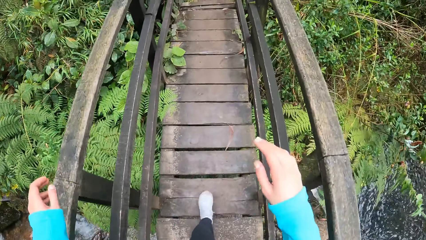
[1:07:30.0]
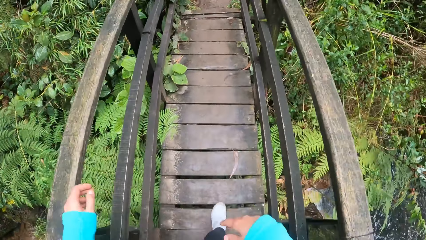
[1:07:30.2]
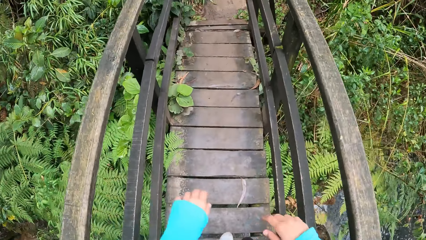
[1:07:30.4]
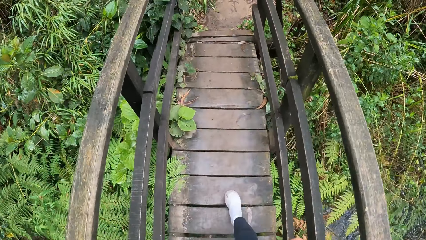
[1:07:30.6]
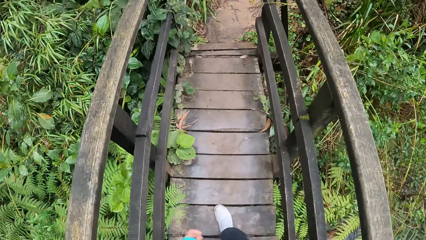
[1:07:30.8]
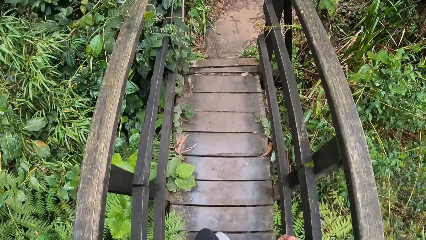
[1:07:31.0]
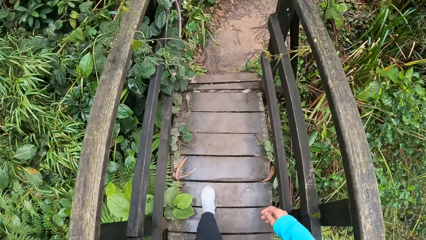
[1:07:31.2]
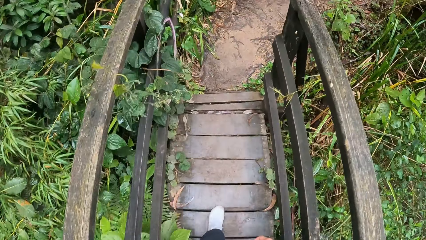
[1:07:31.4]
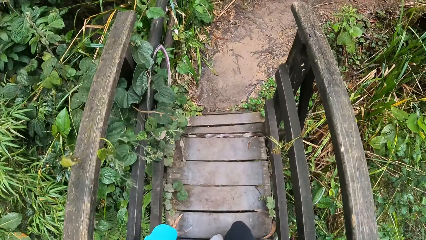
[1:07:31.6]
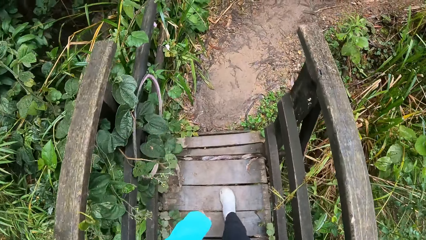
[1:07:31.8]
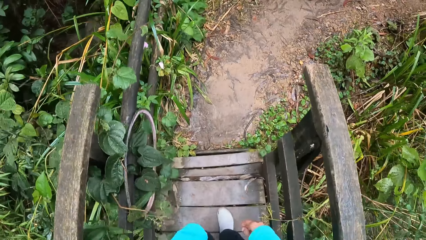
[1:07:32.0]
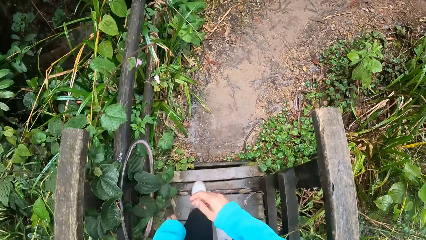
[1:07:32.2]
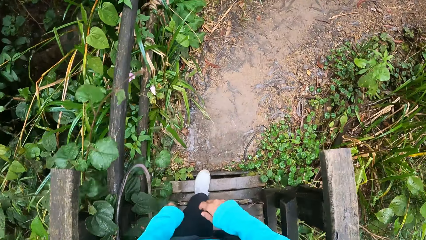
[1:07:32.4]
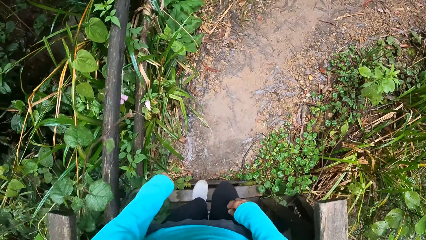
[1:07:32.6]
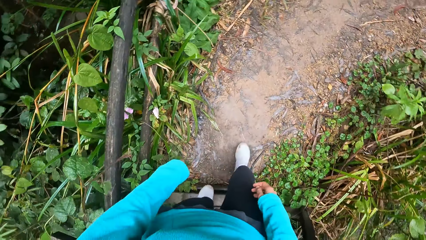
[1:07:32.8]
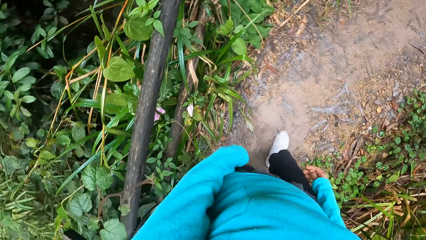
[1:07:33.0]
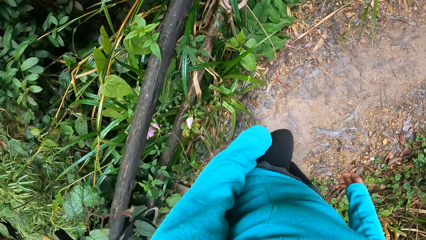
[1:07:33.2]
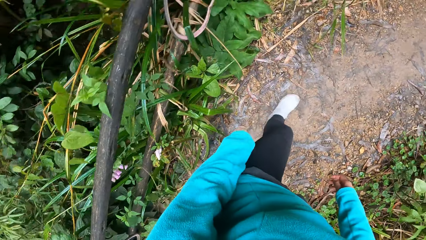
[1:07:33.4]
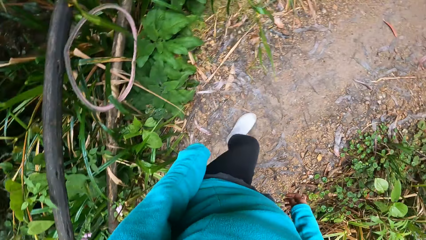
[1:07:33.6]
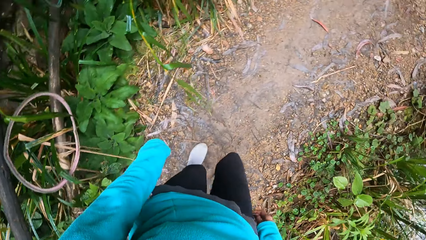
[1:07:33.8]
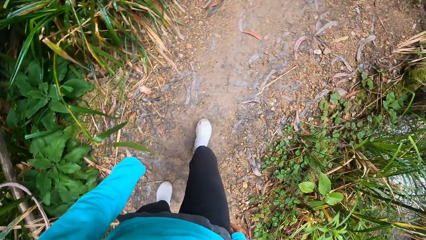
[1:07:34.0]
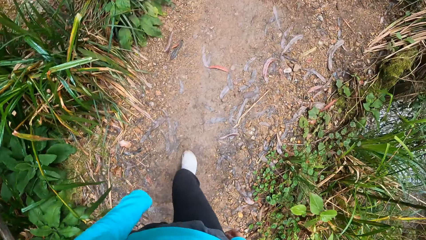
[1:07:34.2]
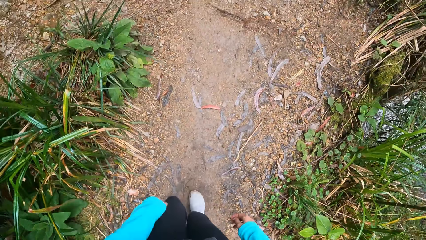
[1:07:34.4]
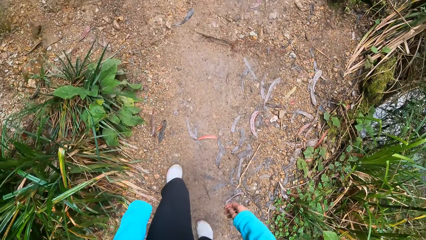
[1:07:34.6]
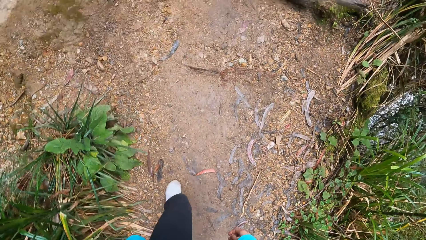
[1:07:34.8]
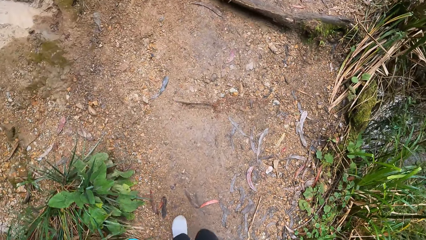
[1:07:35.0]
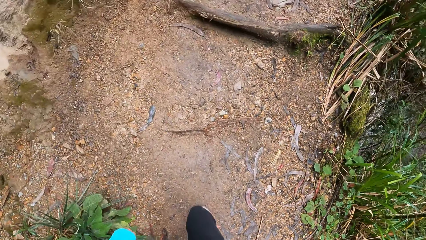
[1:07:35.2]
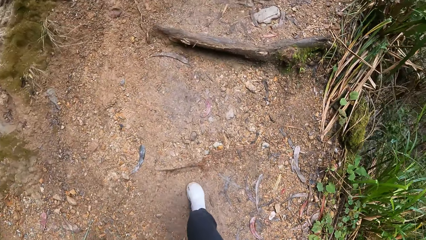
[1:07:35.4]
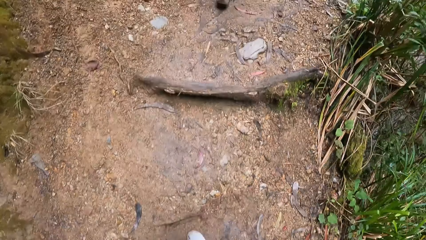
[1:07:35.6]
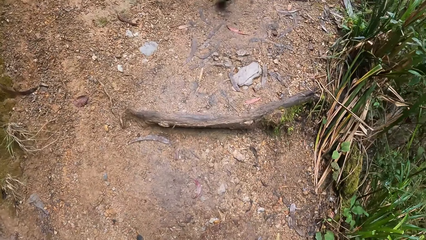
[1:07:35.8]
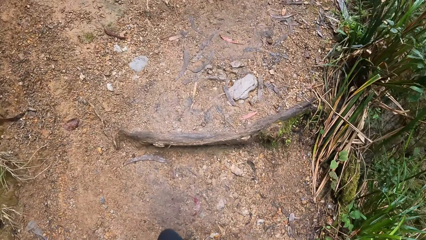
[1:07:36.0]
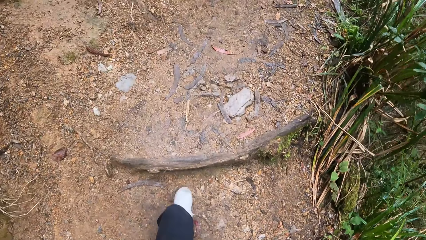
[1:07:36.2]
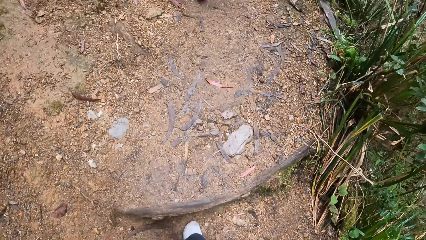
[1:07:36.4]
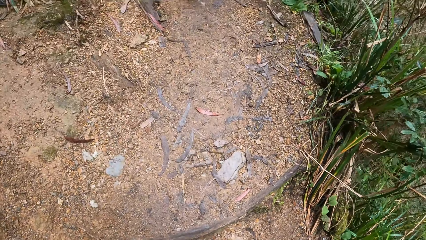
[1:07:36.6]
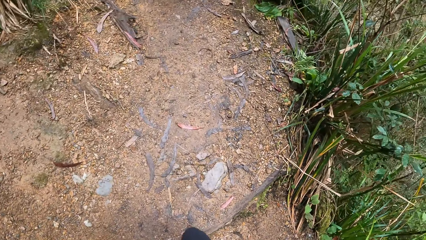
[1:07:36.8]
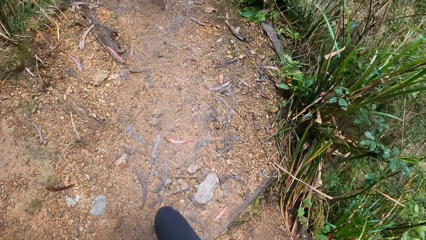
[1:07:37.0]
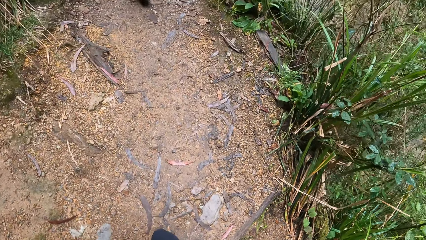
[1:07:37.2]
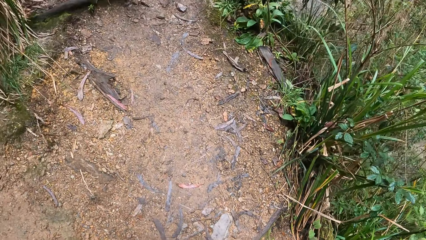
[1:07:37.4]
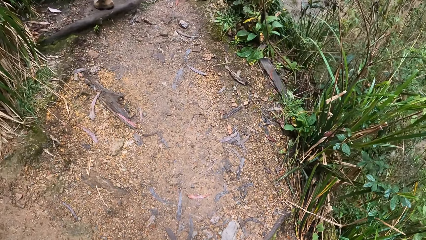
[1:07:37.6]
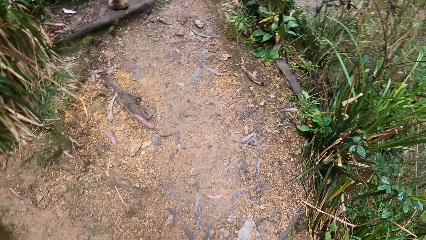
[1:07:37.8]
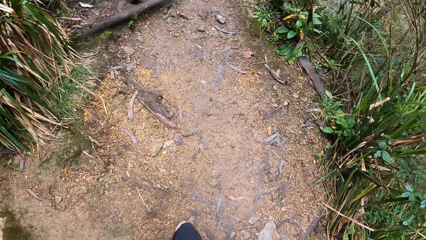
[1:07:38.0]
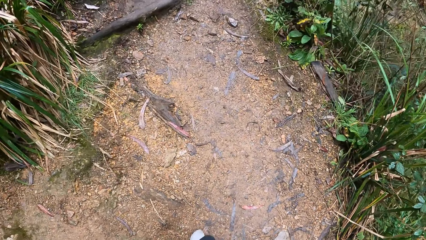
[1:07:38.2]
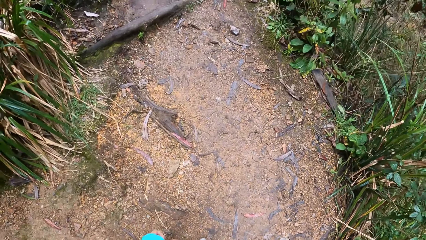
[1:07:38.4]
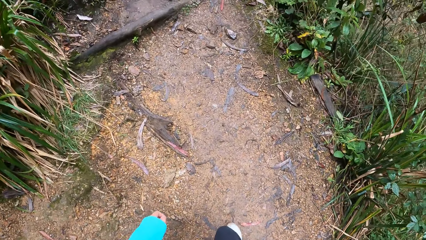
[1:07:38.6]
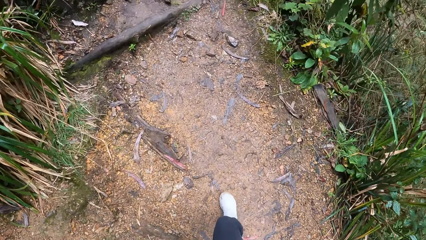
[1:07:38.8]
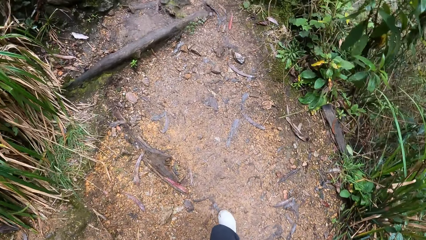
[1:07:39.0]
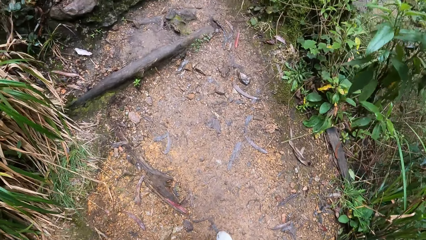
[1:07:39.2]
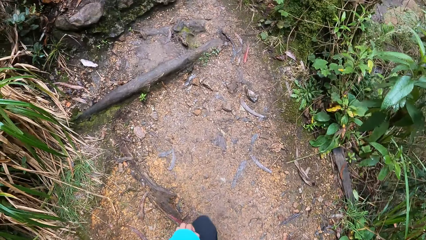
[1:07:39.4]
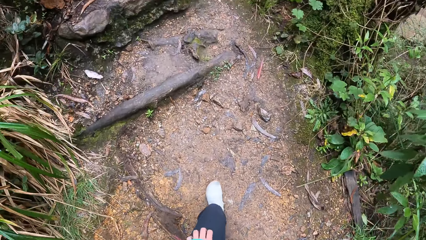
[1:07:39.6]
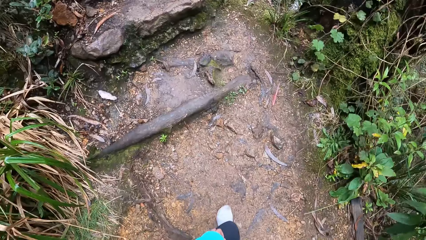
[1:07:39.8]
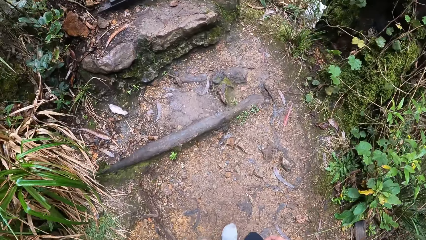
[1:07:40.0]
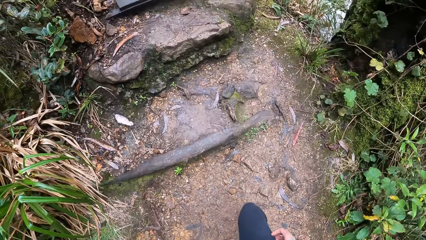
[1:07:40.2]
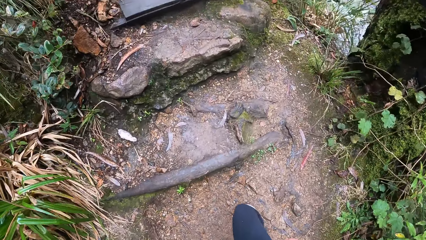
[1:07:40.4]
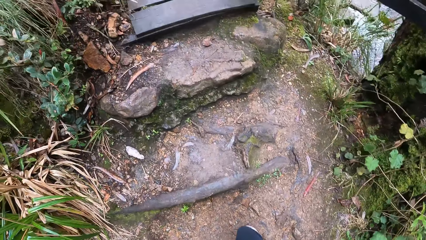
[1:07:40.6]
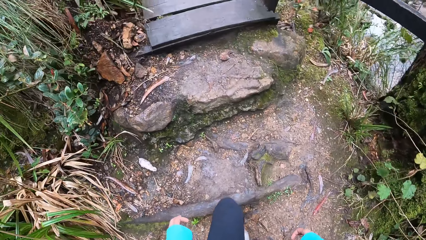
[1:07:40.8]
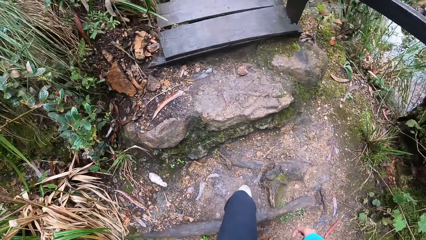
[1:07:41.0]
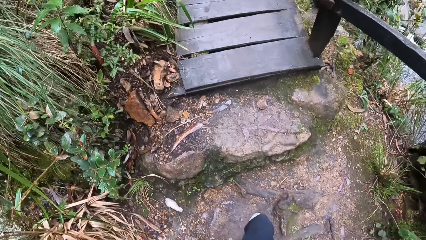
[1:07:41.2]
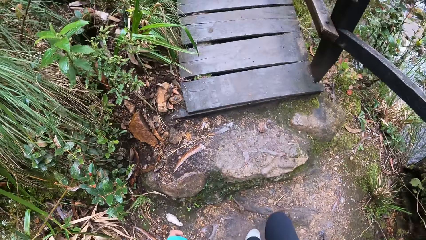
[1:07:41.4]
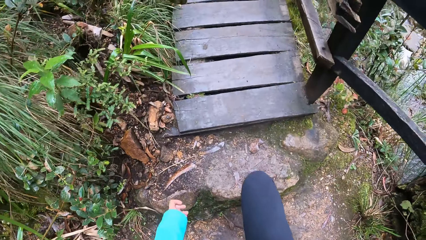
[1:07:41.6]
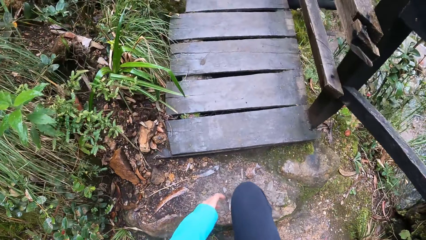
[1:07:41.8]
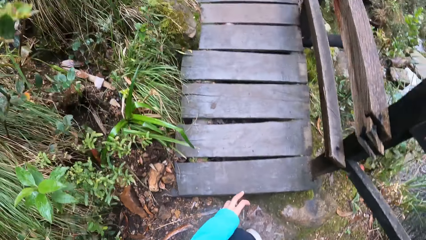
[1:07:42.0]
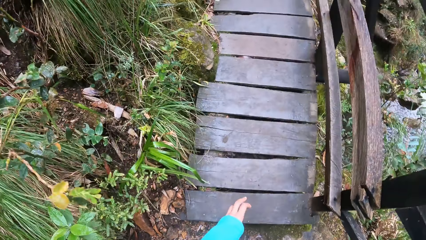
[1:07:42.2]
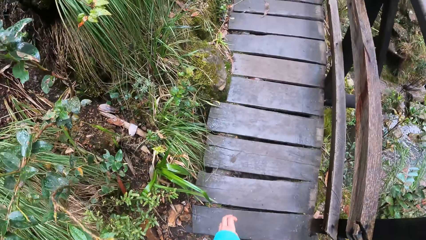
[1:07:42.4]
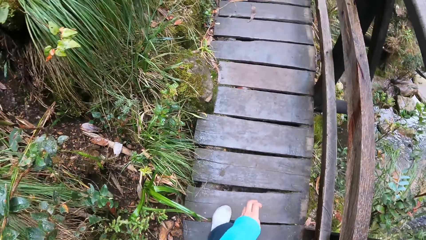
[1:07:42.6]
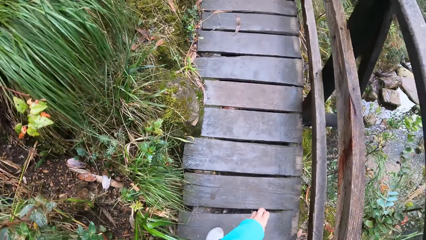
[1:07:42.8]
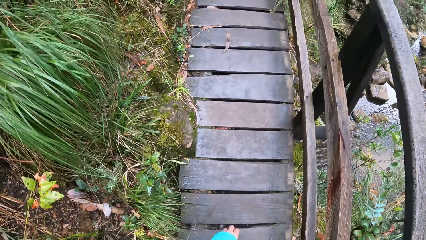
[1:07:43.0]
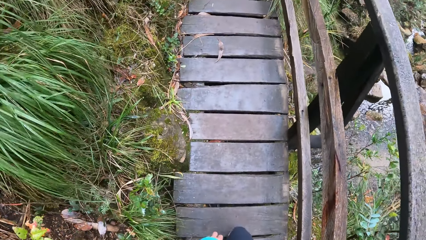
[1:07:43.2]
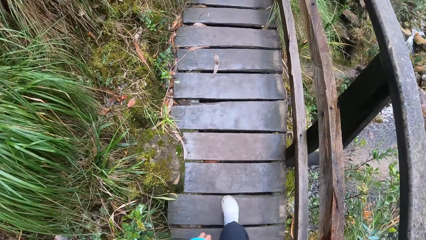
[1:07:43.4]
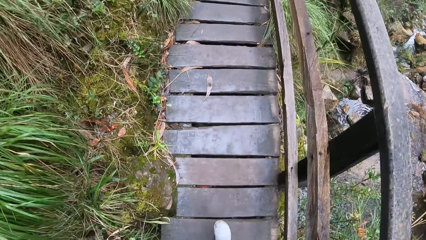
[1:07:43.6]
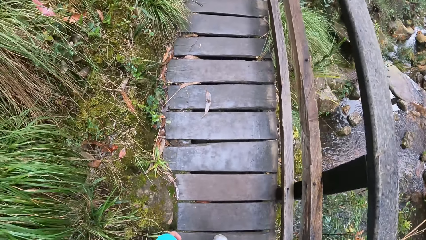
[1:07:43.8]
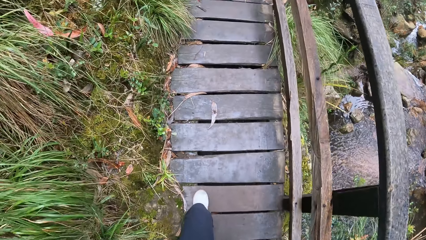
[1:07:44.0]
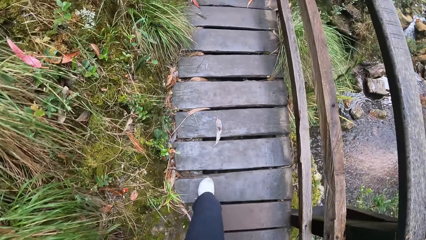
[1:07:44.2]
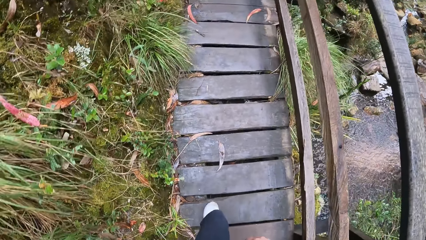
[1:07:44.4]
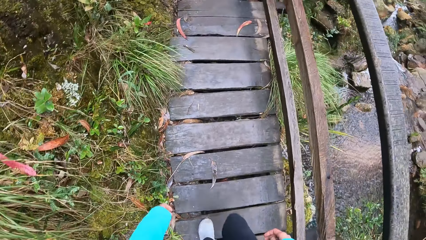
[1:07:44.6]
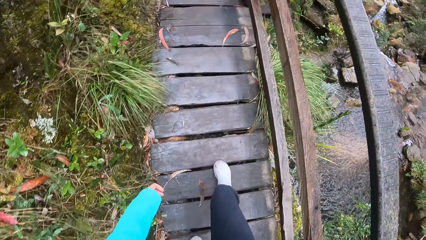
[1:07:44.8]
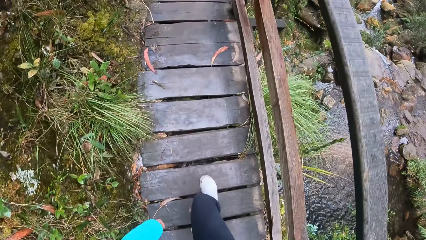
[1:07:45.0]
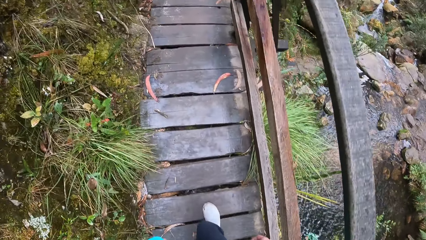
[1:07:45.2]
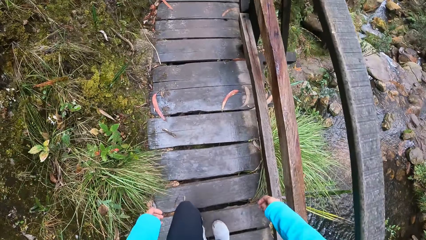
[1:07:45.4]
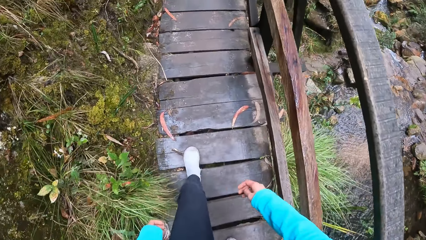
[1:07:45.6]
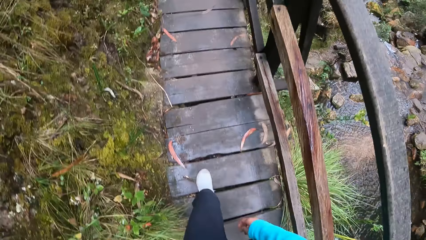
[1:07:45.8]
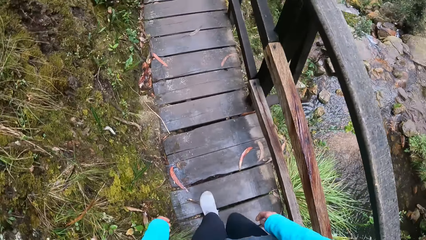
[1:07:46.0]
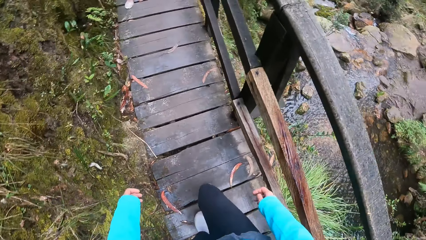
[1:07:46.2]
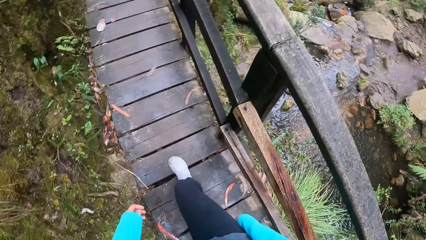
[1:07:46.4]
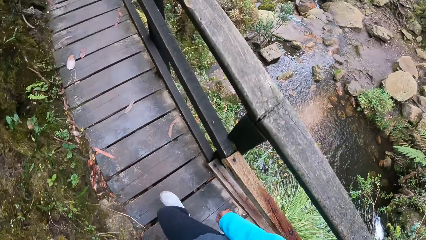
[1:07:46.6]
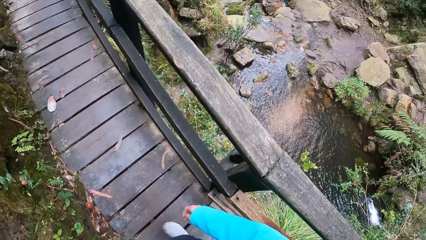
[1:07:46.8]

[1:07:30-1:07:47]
The camera wearer walks on the path in the forest. They step onto a bridge in the forest. They walk through the bridge with a woman. They walk on the rail.
